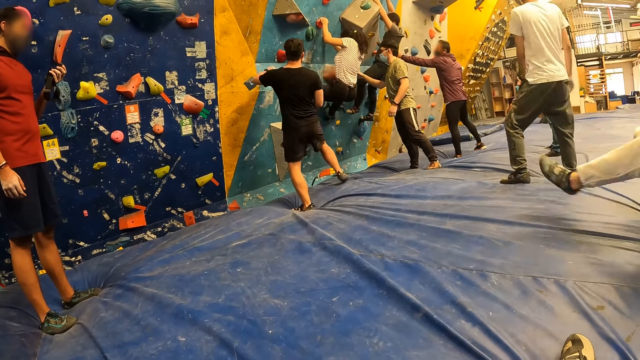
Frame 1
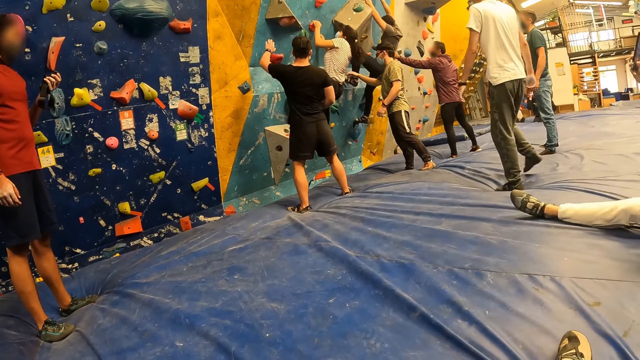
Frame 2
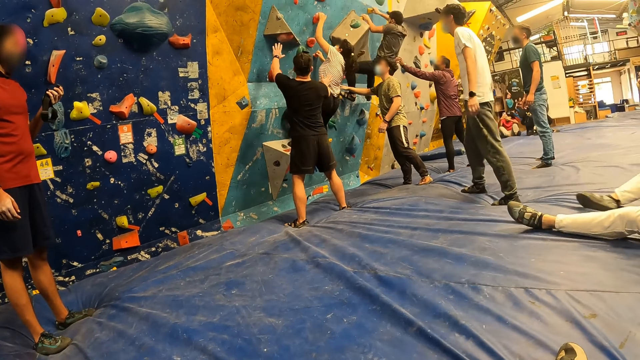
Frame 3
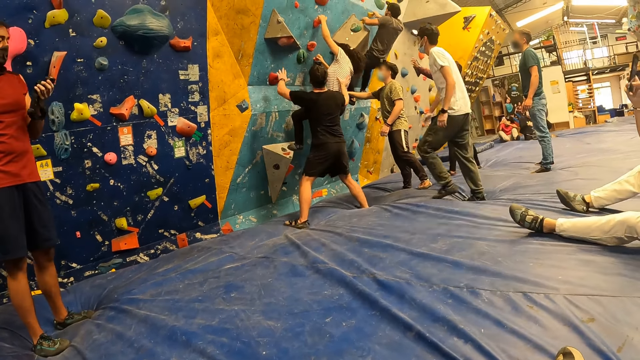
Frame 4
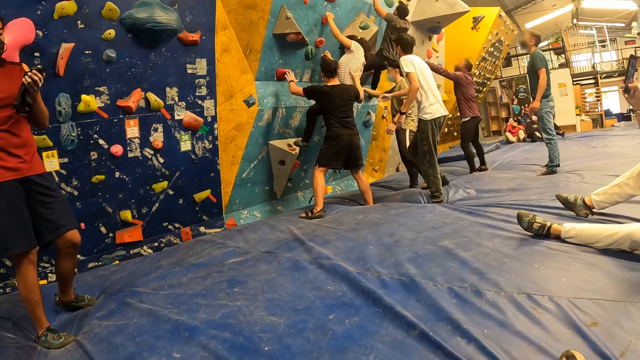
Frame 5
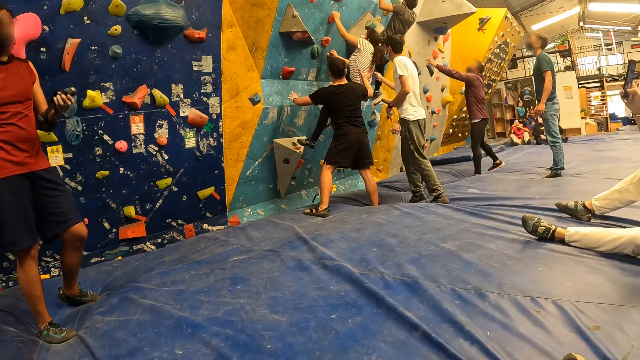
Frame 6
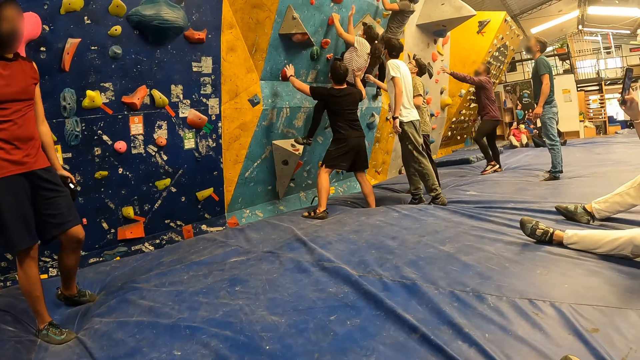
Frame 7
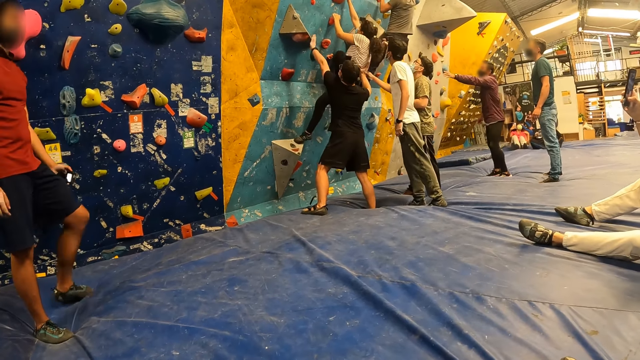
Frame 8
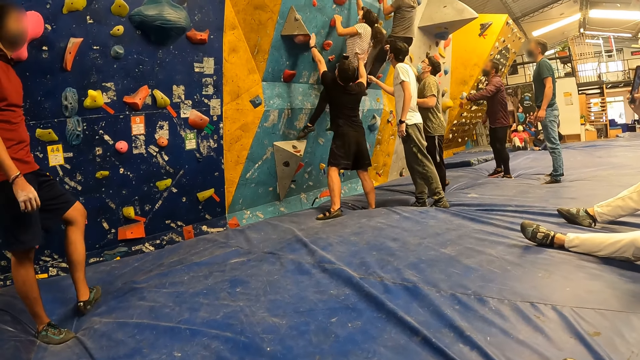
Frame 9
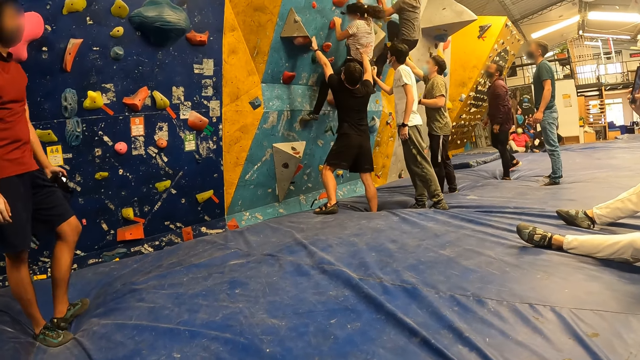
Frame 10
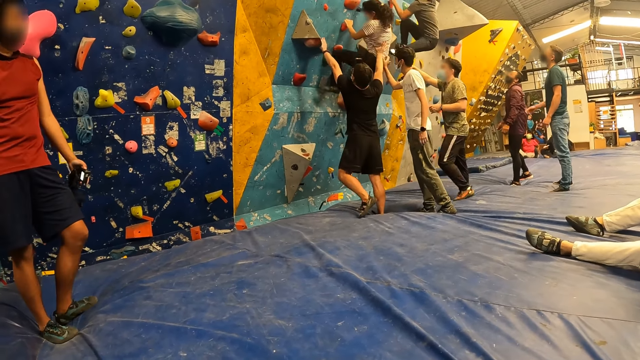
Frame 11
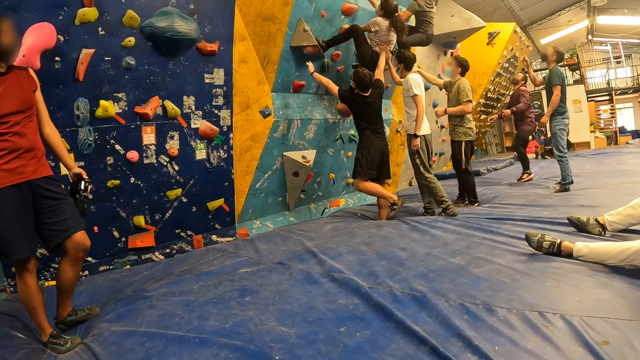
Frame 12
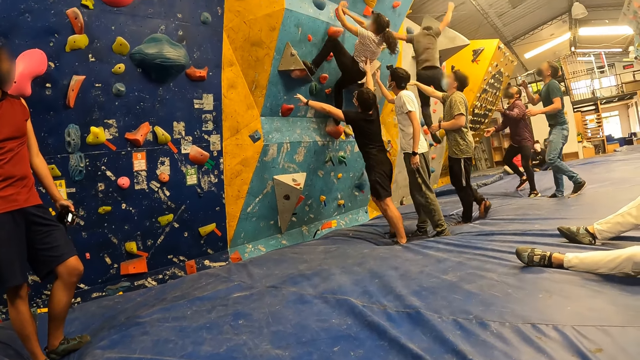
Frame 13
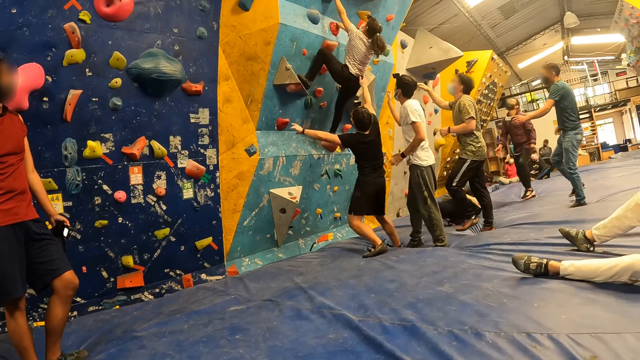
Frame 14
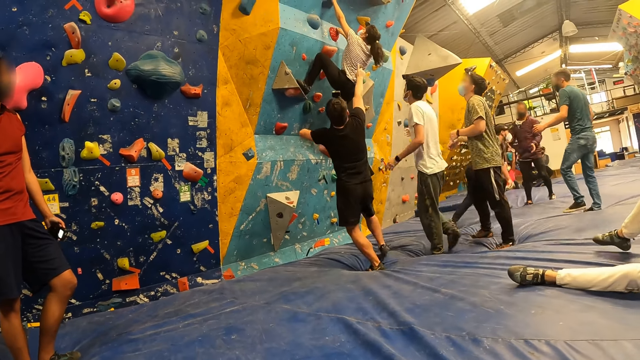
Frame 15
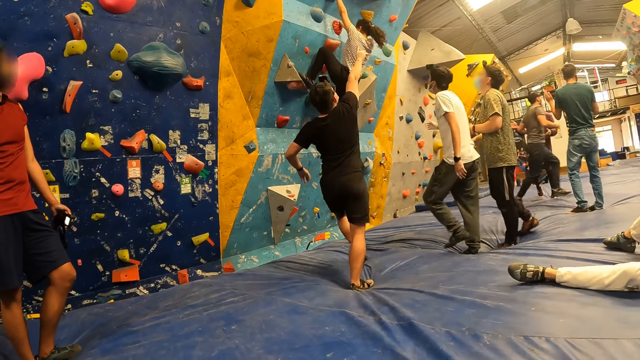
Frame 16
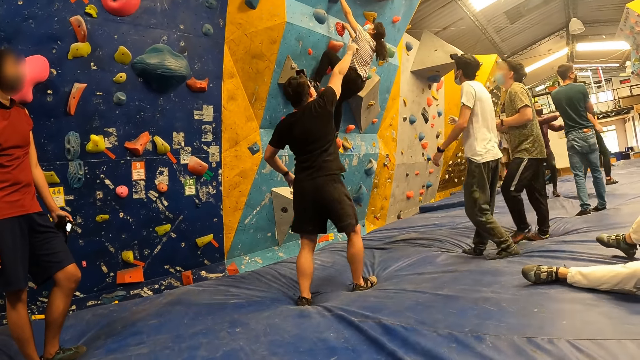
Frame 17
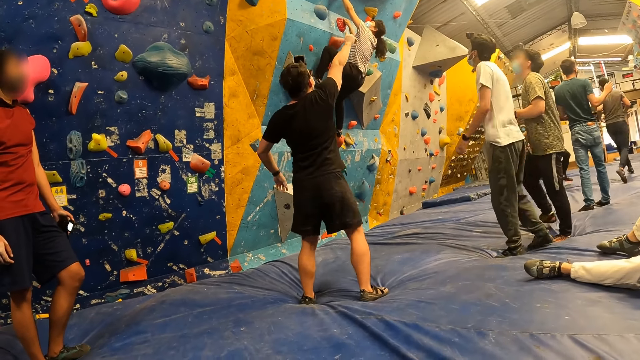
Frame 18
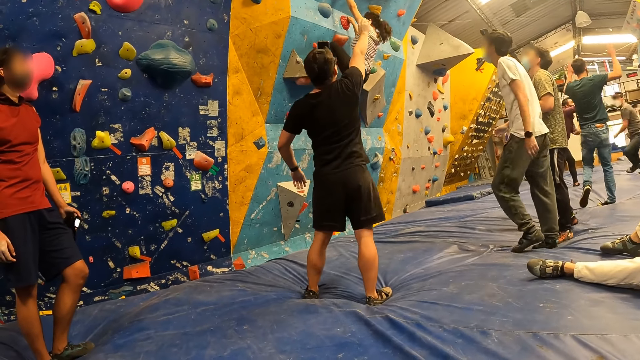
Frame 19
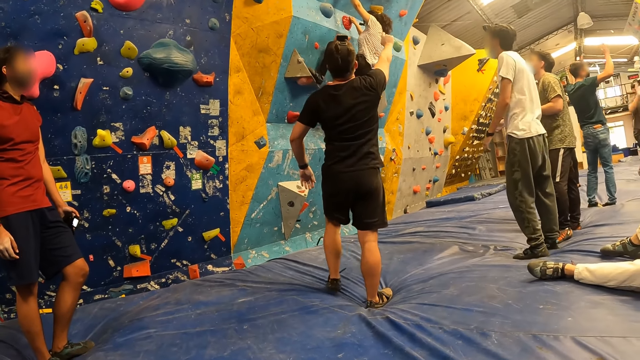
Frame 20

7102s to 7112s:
The man supports another man with his left hand. A third man interacts with the woman. A fourth man jumps down from the stone wall onto the padded floor.

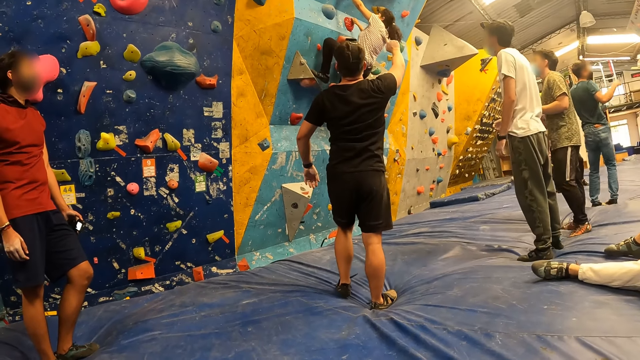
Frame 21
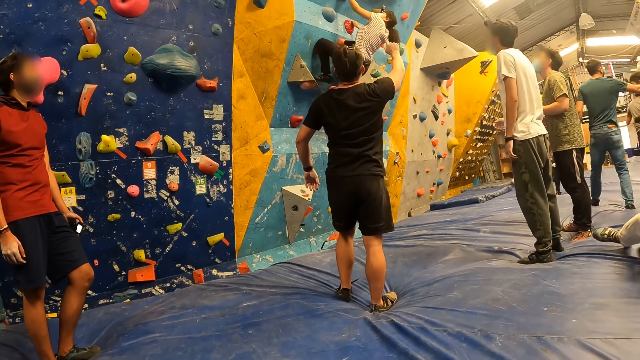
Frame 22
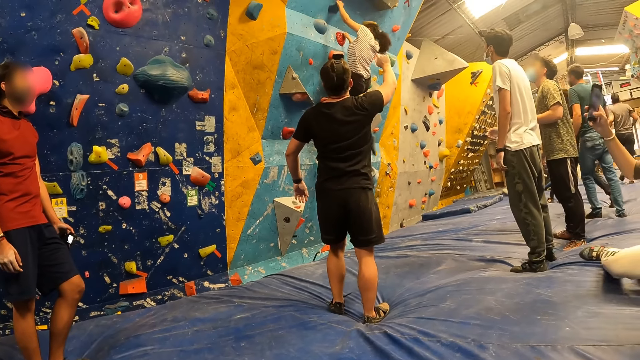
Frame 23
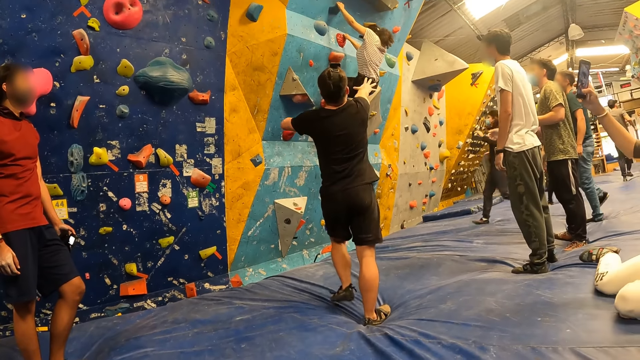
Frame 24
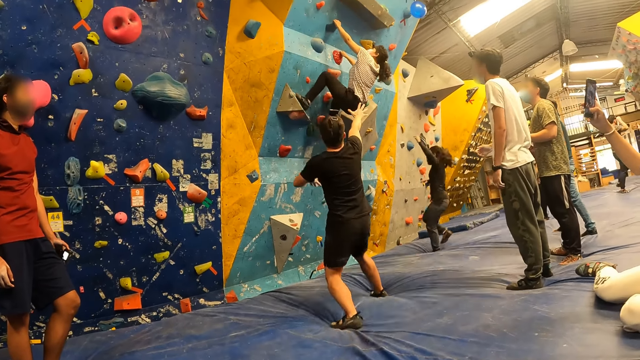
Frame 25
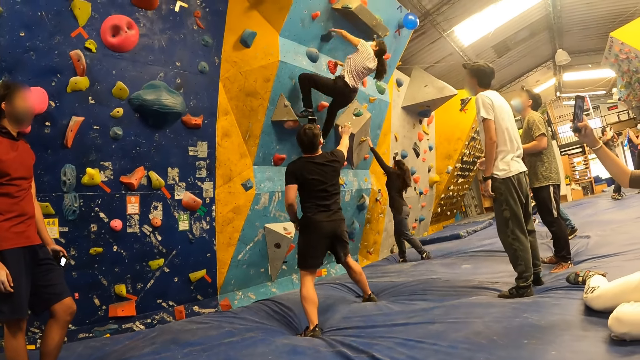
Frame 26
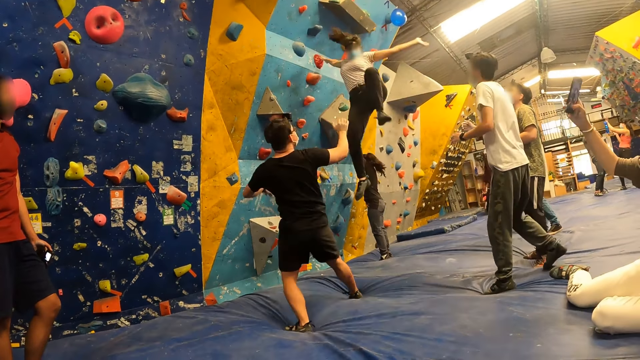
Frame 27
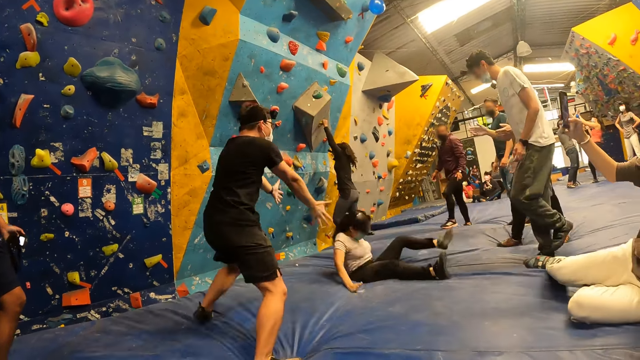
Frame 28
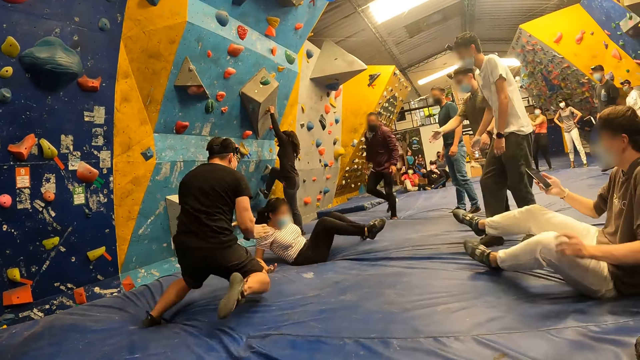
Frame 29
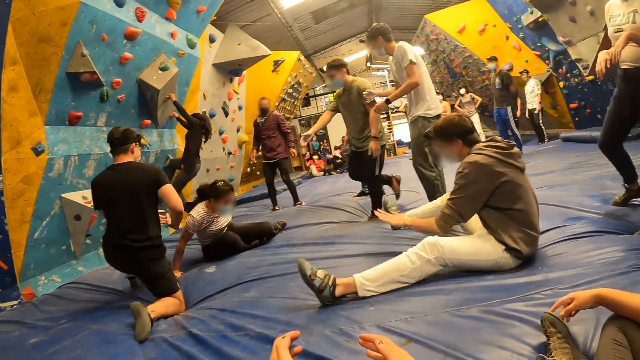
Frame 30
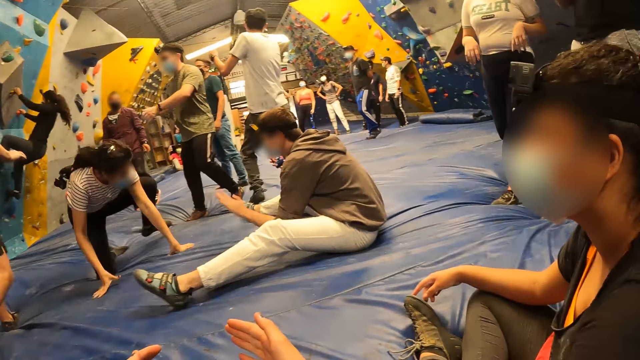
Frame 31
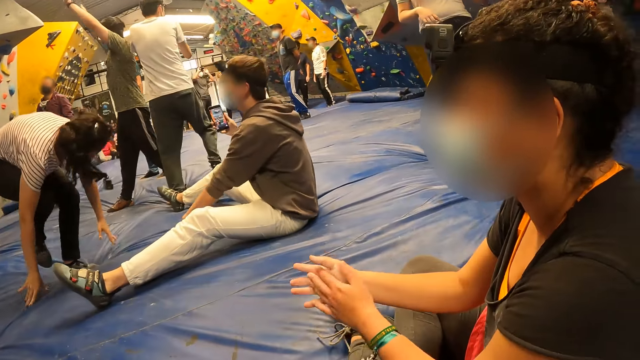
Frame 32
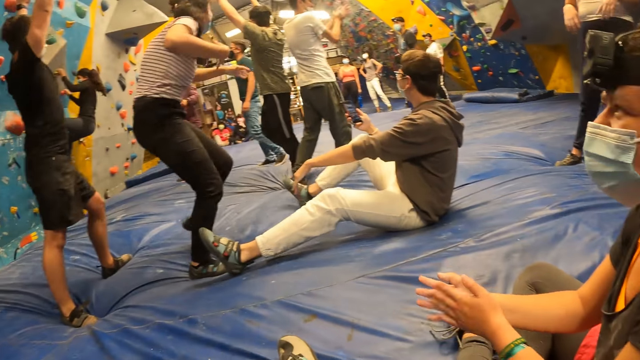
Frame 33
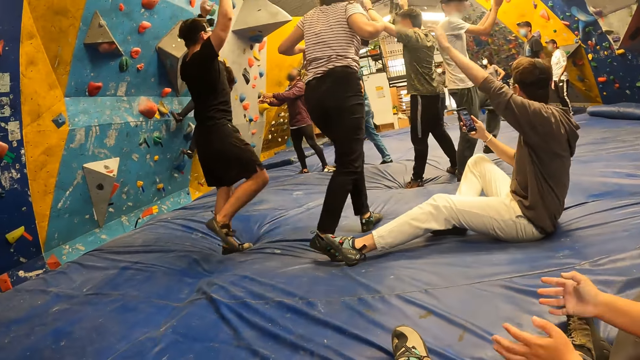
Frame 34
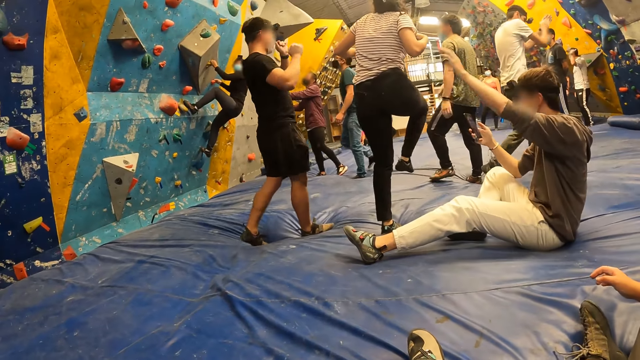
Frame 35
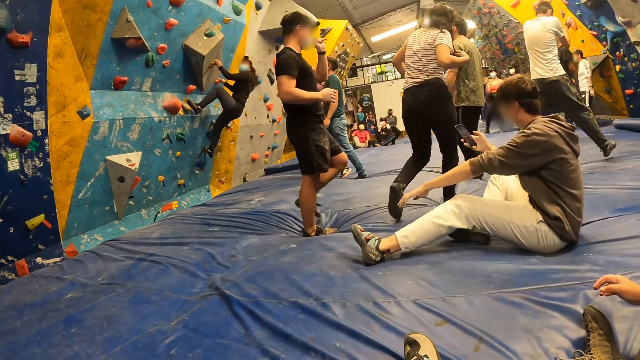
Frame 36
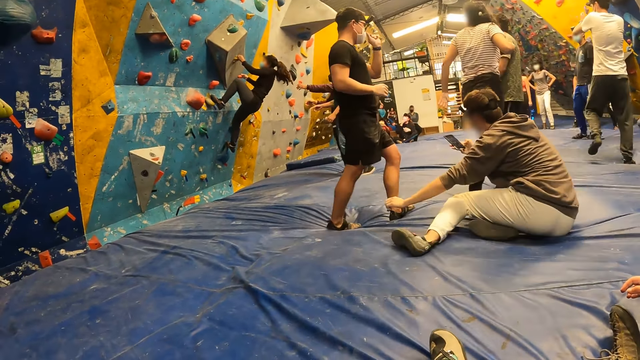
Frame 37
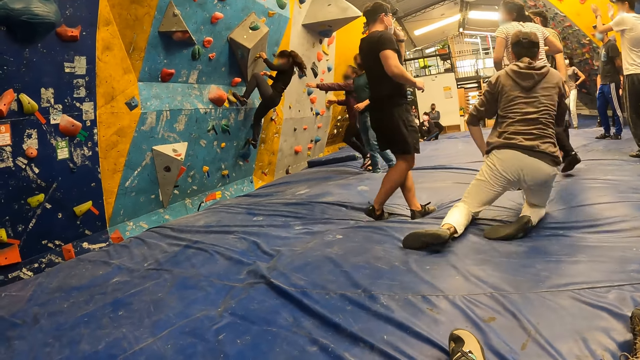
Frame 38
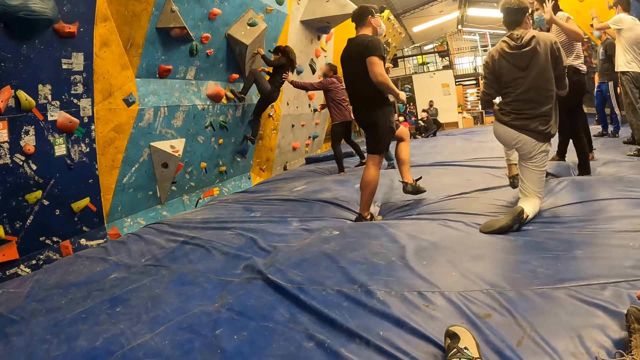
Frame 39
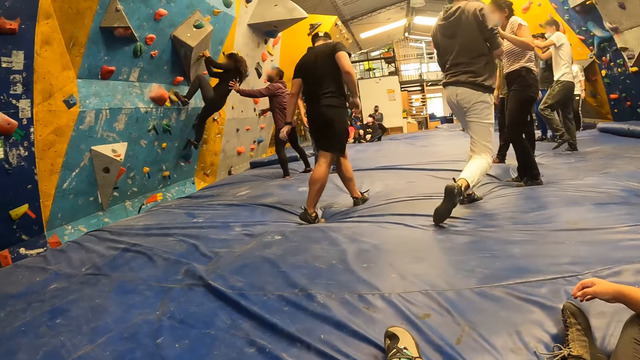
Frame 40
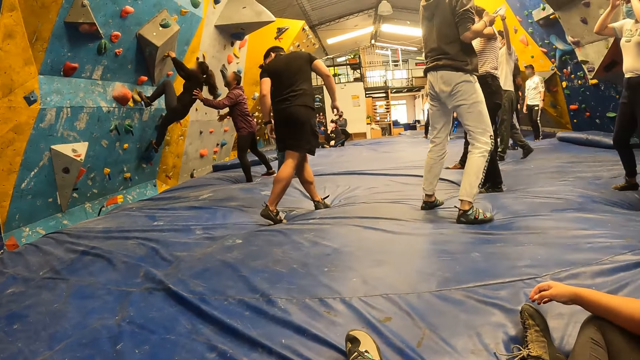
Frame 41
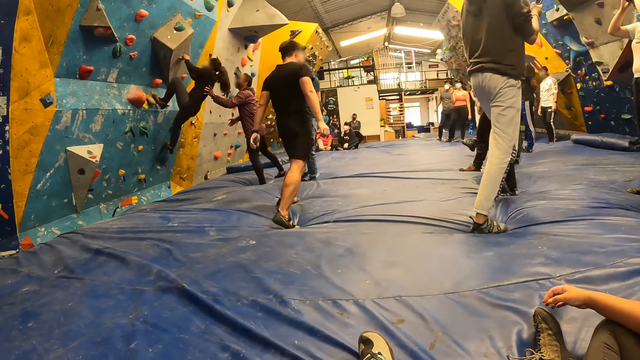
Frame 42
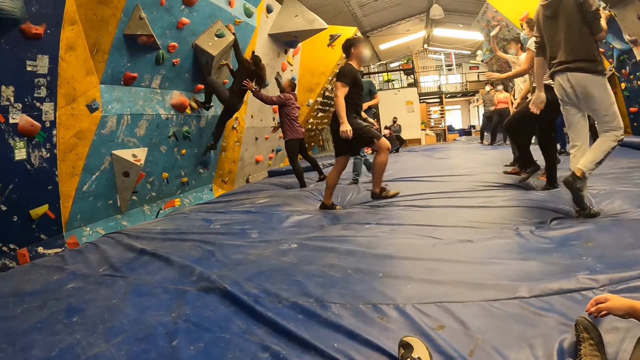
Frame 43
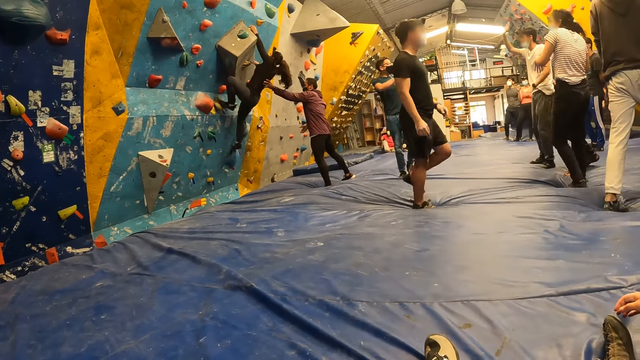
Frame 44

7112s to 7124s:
The woman jumps down from the stone wall onto the padded floor. Another woman climbs the stone wall. The camera wearer turns her head to see the exercise. The man supports the other woman with his left hand.
